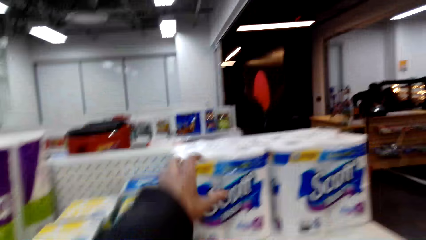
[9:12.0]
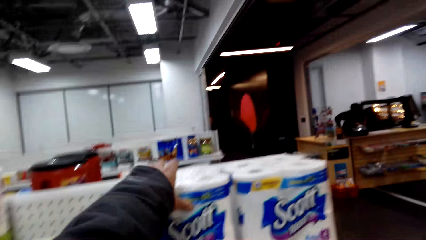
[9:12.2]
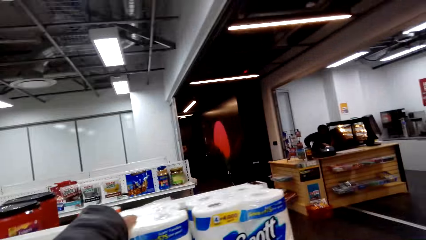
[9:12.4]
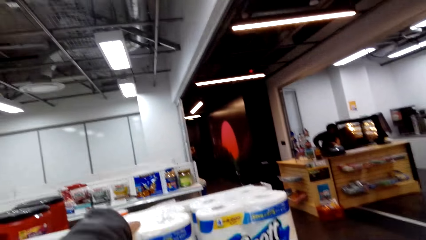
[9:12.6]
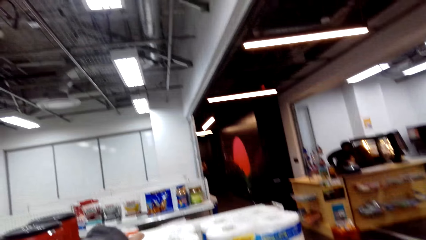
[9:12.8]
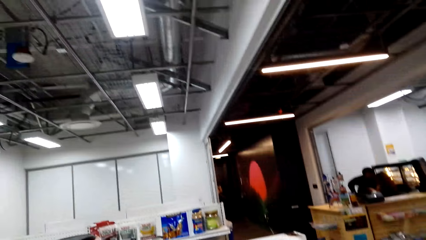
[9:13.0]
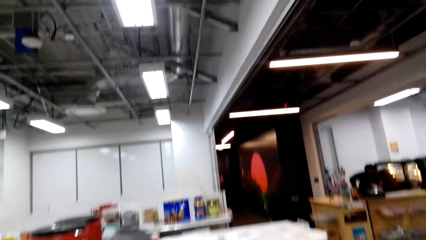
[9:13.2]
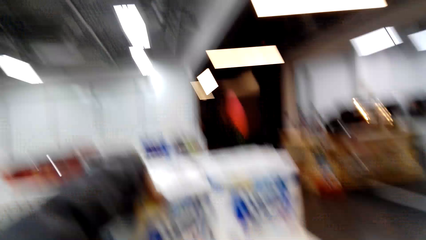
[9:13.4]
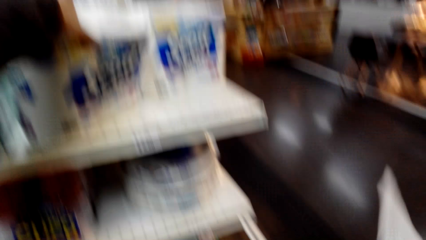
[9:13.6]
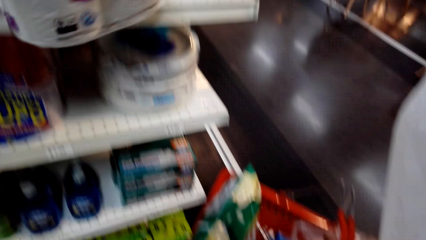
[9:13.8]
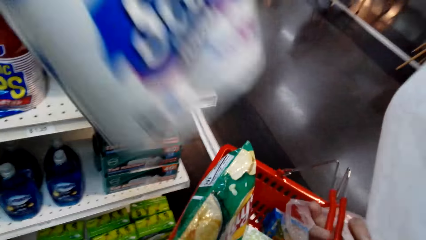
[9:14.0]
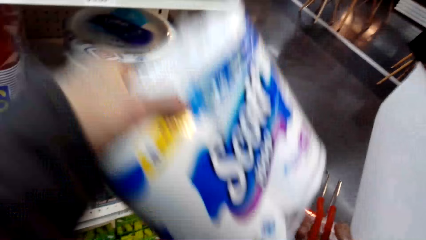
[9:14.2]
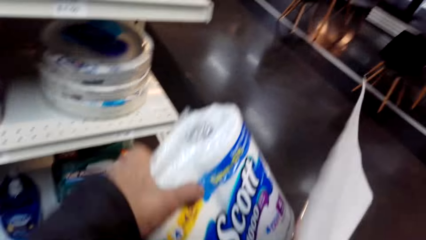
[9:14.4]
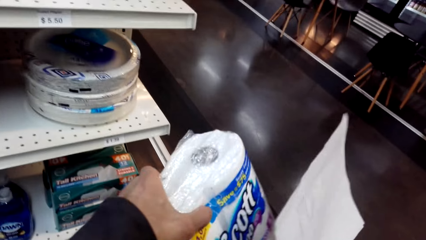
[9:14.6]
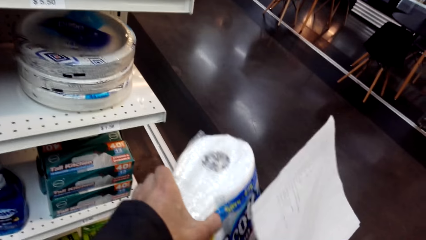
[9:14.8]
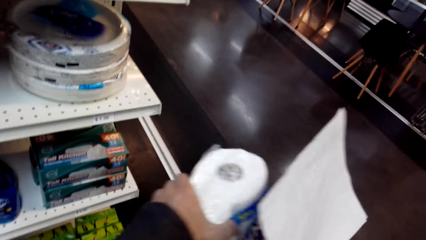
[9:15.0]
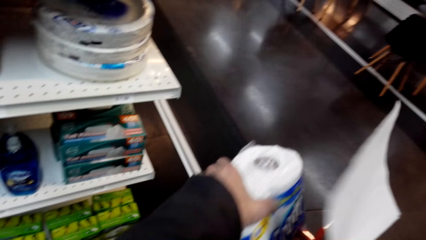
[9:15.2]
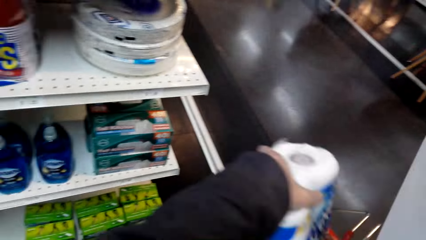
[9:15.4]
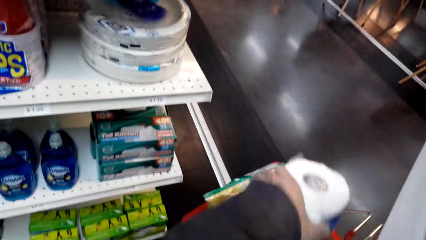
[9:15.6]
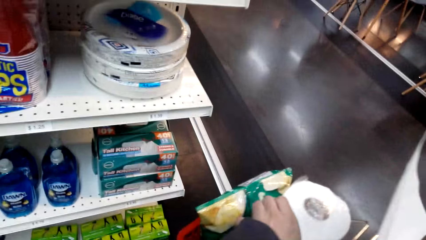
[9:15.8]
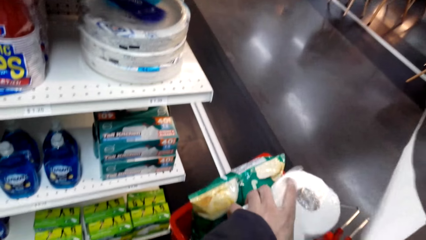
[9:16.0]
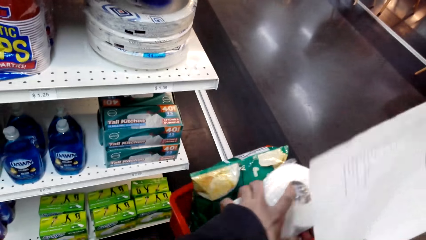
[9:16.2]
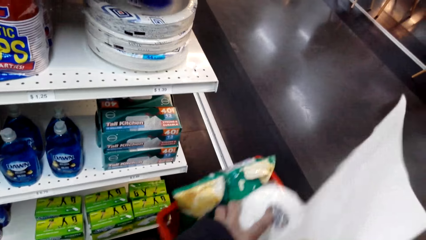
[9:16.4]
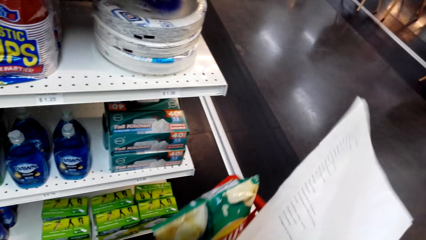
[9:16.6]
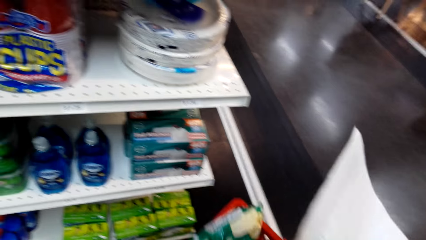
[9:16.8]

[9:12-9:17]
A man holds a tissue pack. The camera wearer puts the tissue pack in a shopping basket. They walk near the shelf and take tissue.

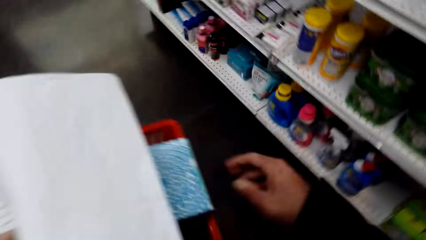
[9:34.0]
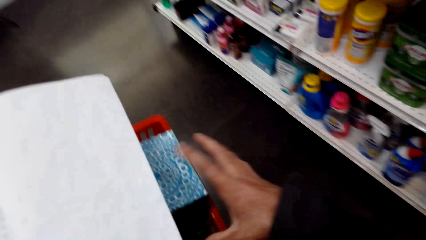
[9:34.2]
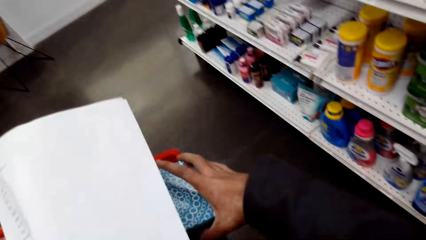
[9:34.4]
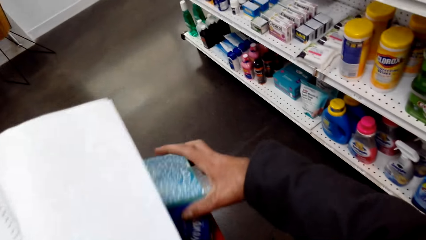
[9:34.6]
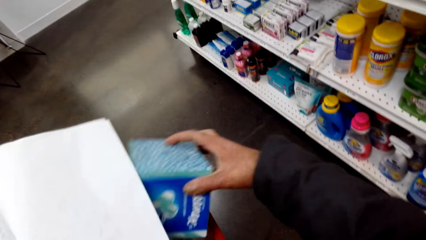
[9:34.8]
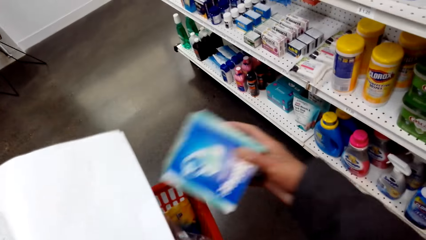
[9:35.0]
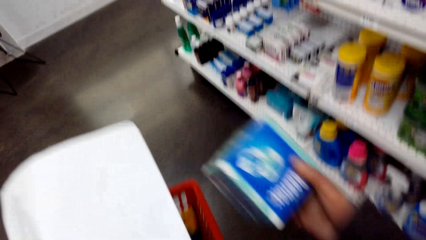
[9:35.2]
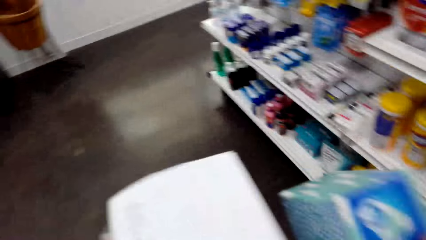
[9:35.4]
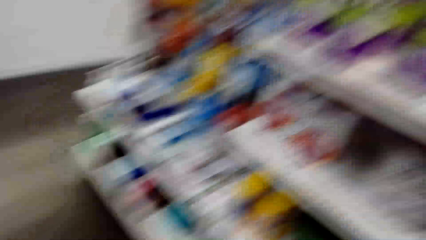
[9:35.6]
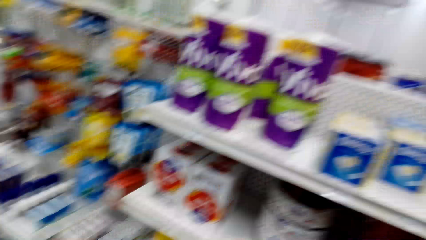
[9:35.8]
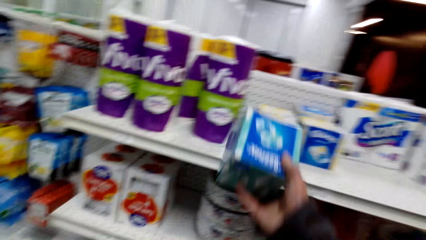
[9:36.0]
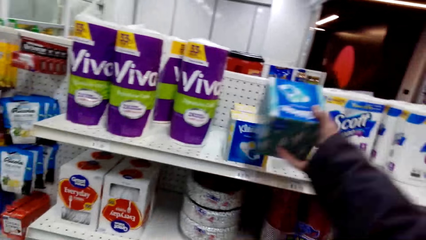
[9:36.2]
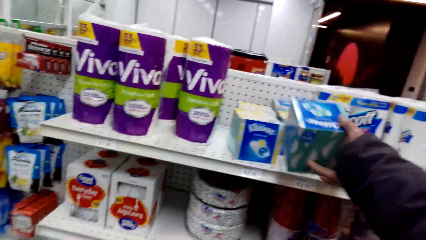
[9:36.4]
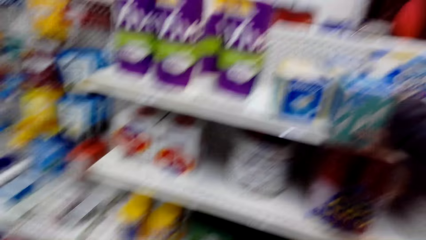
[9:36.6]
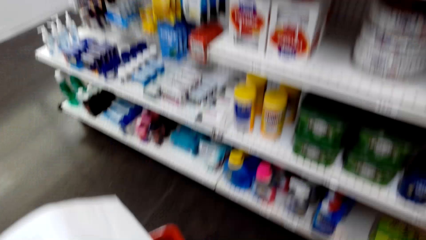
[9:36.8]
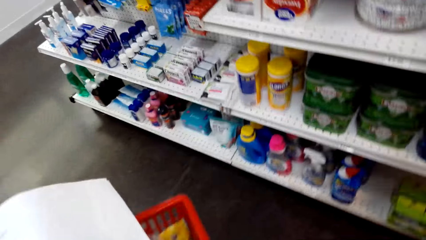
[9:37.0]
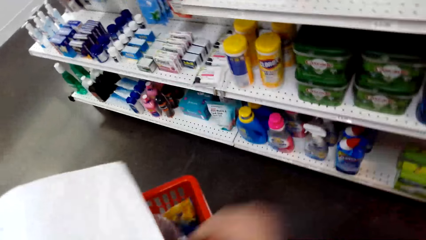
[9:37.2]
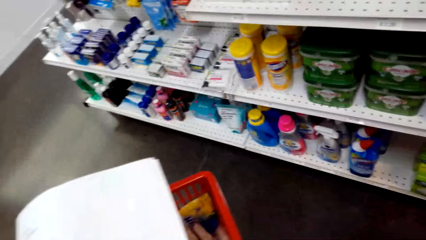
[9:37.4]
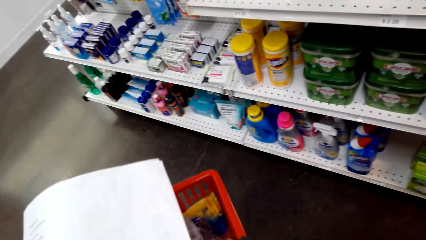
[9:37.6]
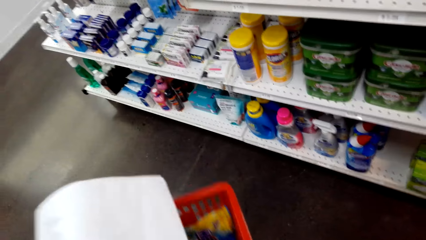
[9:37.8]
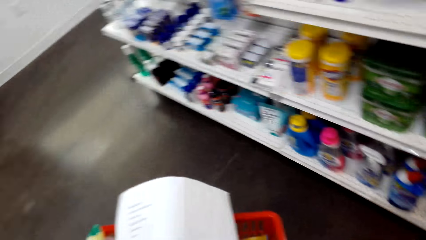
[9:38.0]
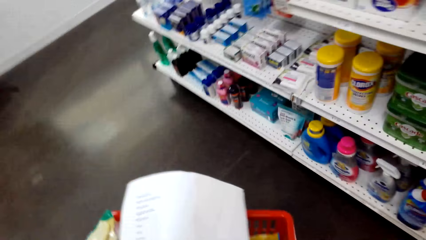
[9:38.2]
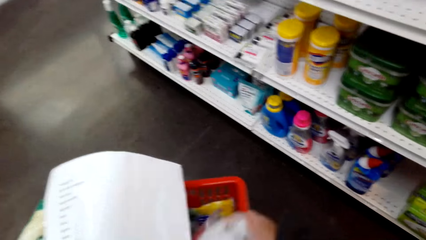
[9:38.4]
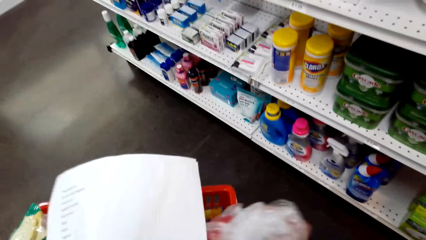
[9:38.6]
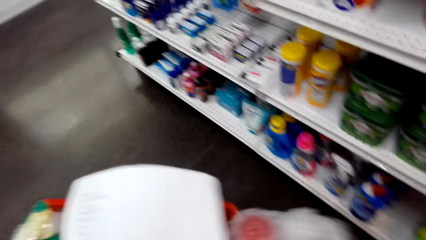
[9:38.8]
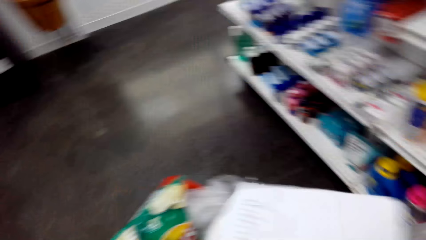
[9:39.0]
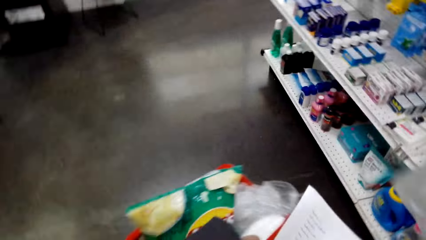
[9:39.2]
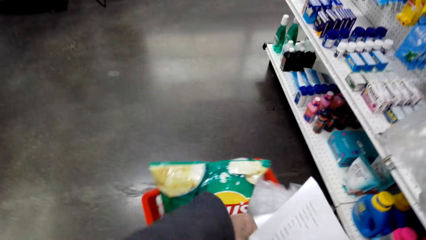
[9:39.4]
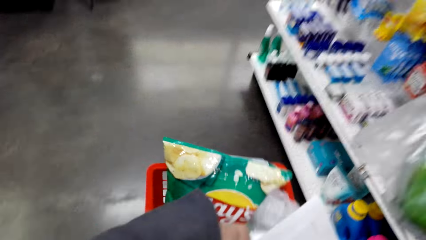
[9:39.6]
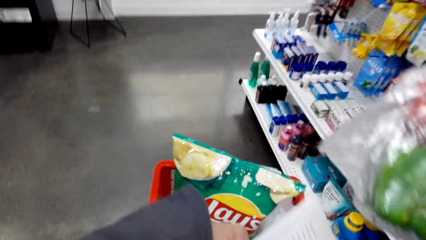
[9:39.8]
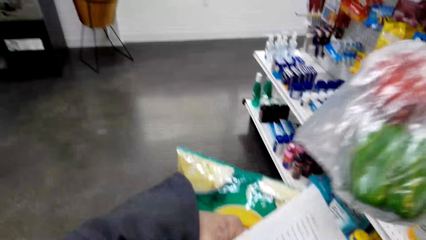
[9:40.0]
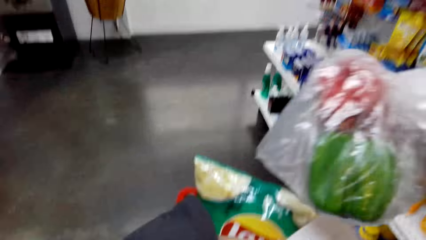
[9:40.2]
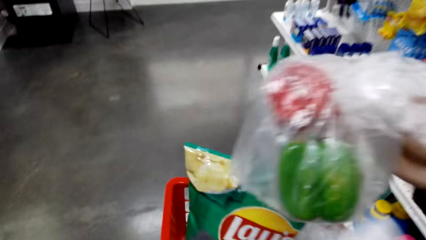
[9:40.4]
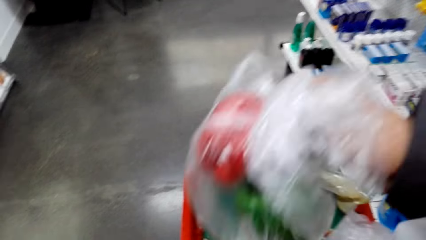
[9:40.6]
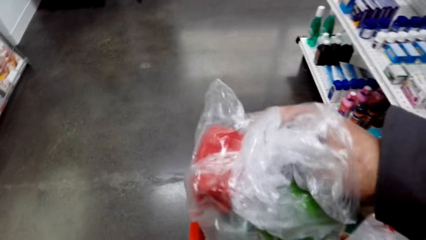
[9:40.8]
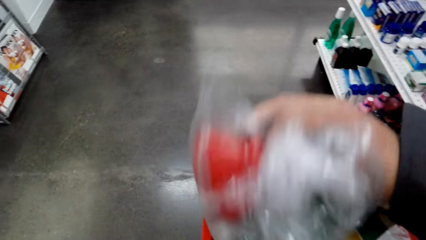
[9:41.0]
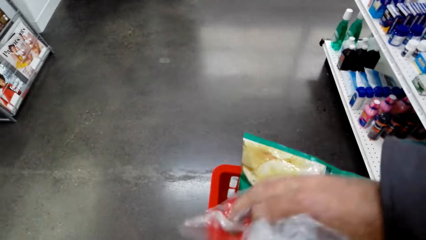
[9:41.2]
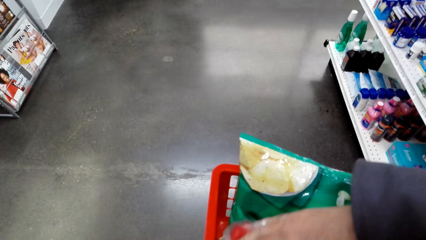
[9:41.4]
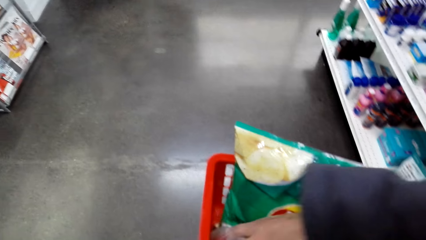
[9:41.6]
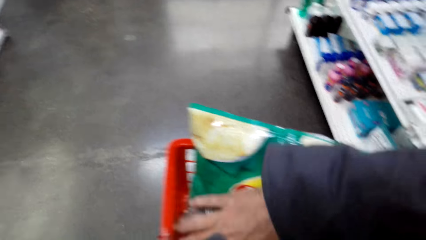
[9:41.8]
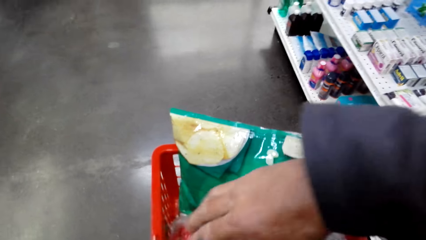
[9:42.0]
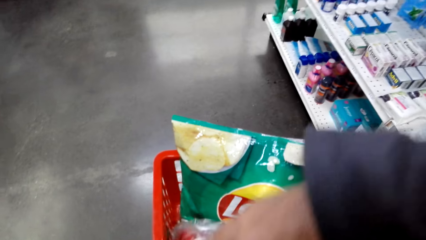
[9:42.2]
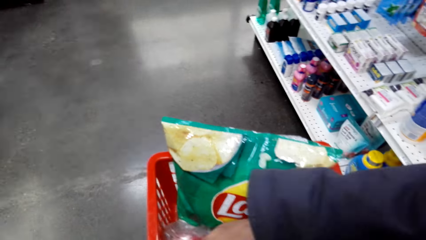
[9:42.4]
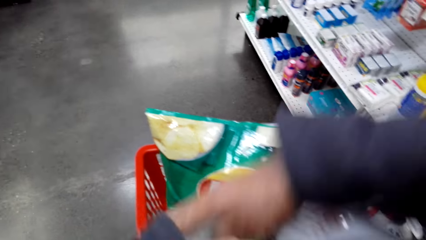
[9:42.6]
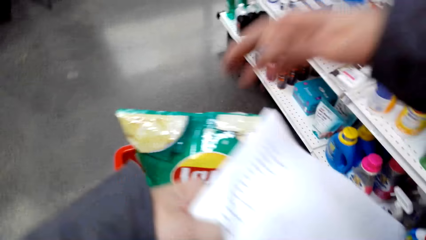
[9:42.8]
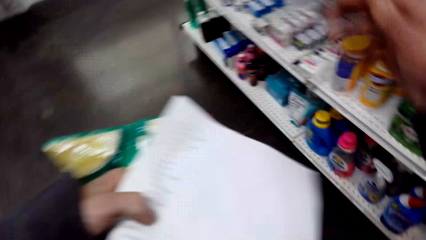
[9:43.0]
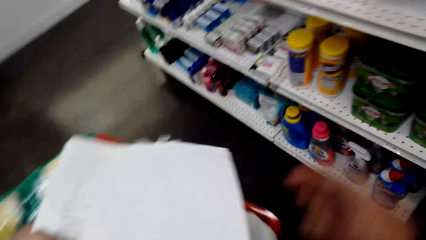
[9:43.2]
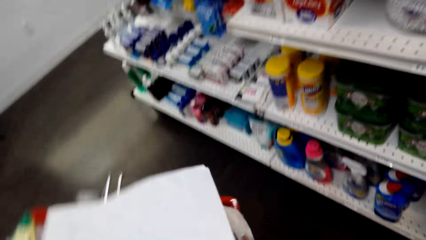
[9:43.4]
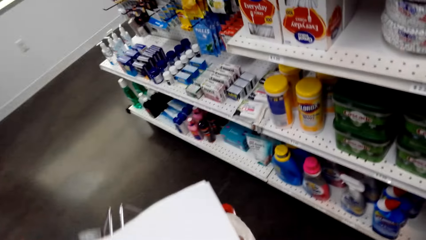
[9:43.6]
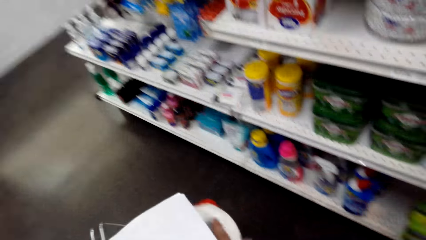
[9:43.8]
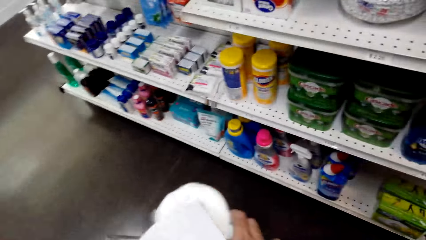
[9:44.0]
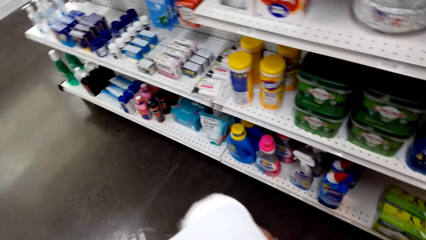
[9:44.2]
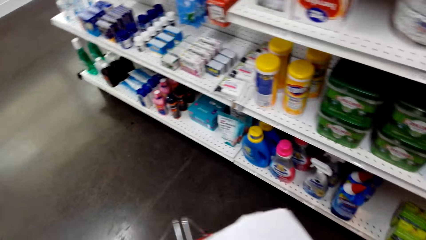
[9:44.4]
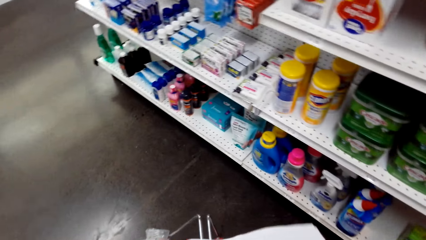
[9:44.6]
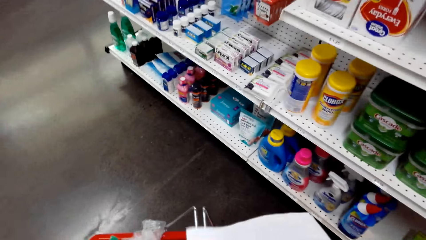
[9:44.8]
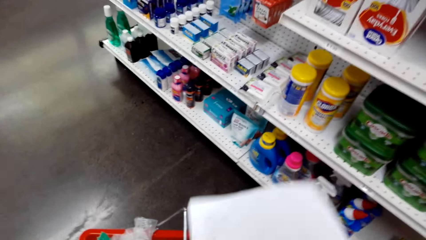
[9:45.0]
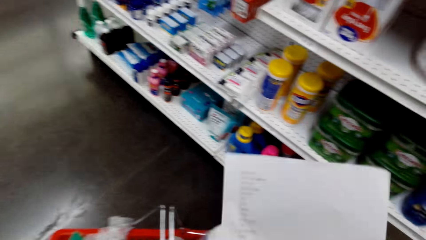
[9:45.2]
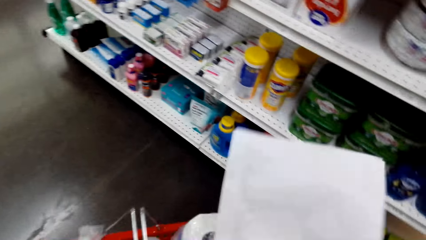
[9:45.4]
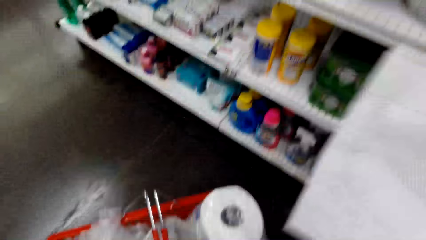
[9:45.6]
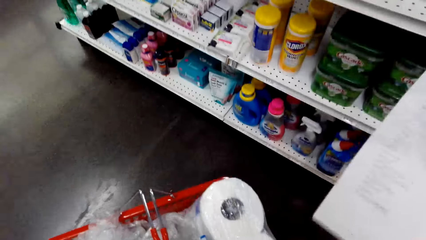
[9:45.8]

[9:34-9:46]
The camera wearer turns around. They put a packet on the shelf. They hold a shopping basket. They hold a bell pepper in a polythene bag. They put the bell pepper polythene bag in the shopping basket.
